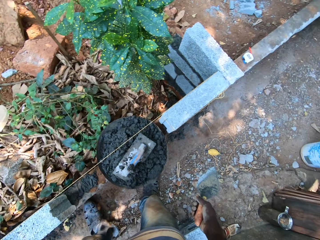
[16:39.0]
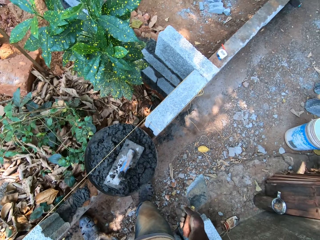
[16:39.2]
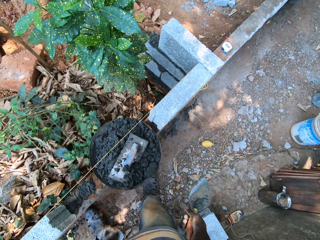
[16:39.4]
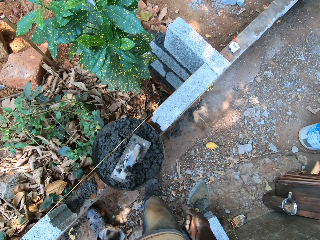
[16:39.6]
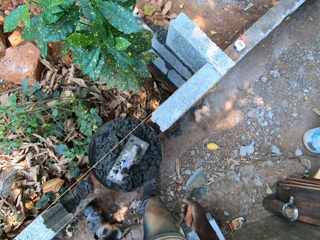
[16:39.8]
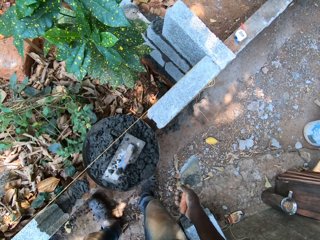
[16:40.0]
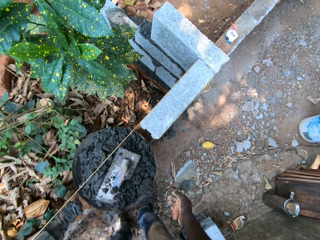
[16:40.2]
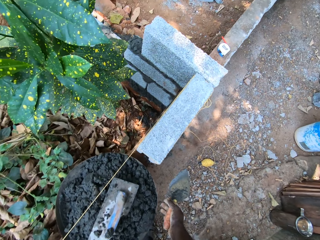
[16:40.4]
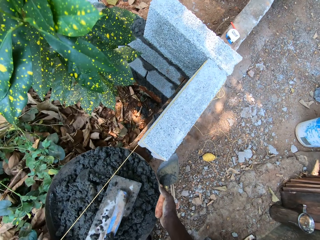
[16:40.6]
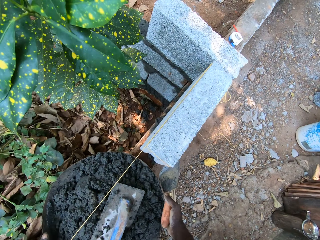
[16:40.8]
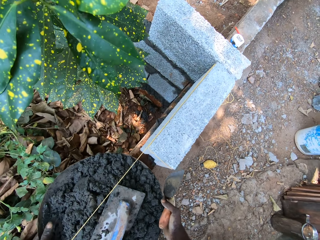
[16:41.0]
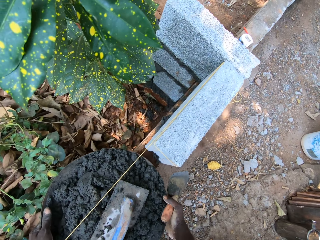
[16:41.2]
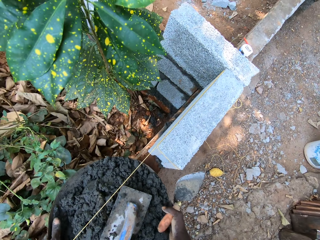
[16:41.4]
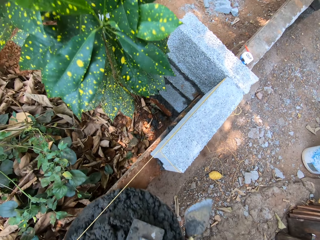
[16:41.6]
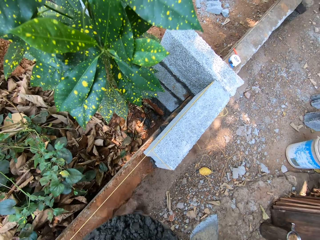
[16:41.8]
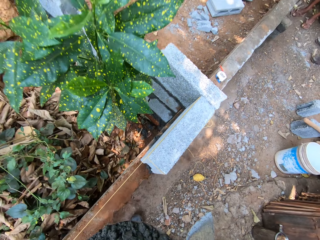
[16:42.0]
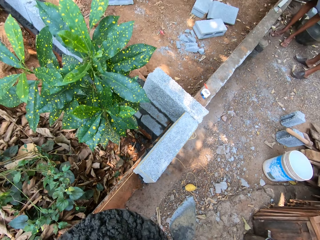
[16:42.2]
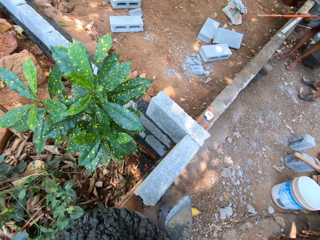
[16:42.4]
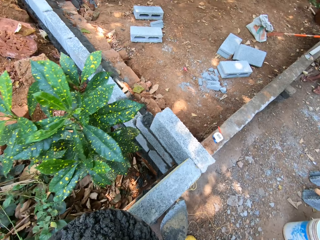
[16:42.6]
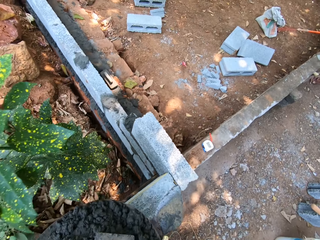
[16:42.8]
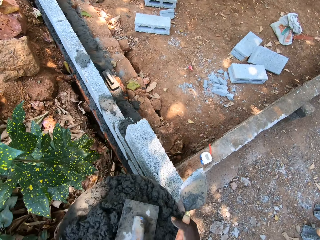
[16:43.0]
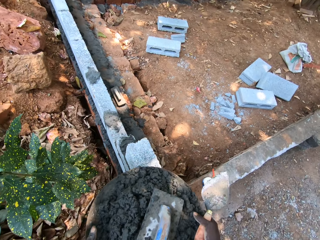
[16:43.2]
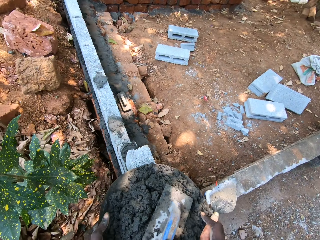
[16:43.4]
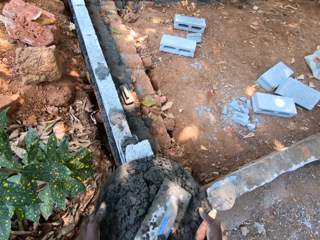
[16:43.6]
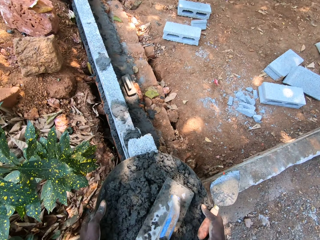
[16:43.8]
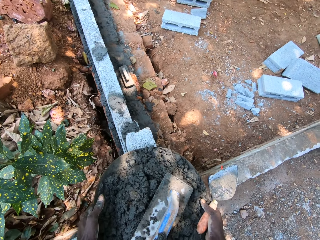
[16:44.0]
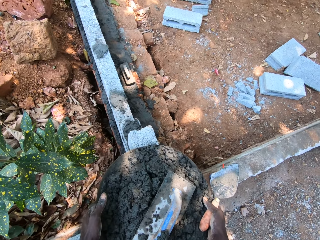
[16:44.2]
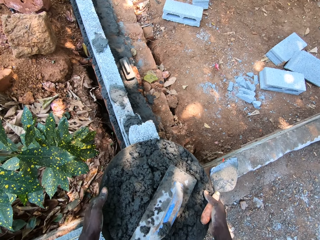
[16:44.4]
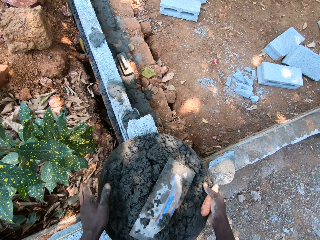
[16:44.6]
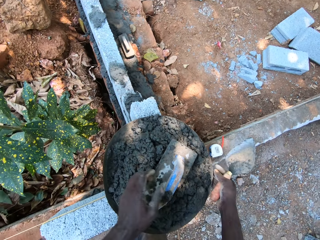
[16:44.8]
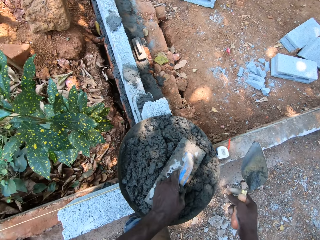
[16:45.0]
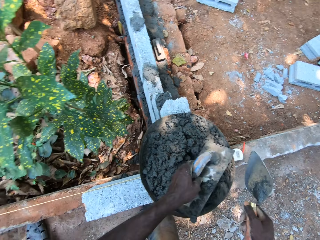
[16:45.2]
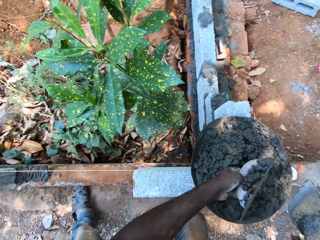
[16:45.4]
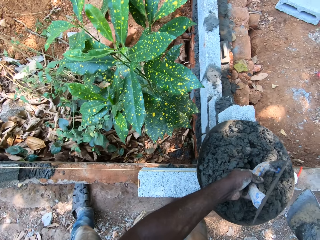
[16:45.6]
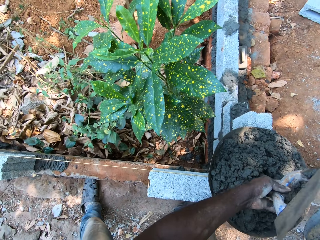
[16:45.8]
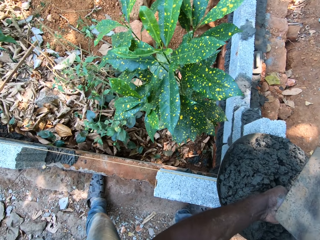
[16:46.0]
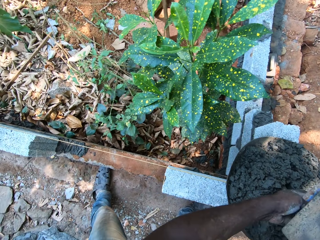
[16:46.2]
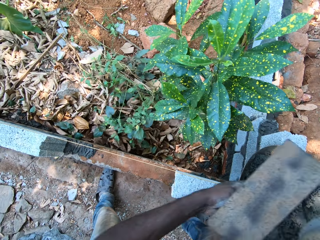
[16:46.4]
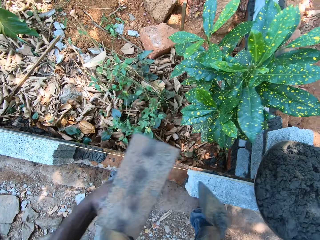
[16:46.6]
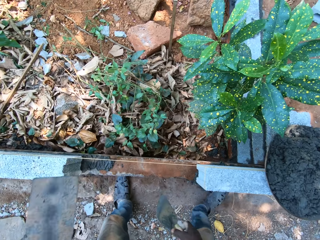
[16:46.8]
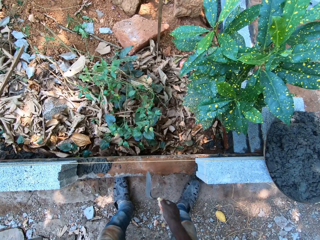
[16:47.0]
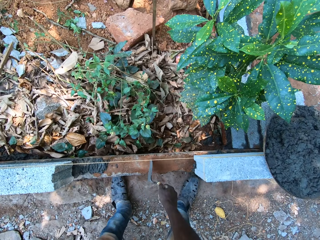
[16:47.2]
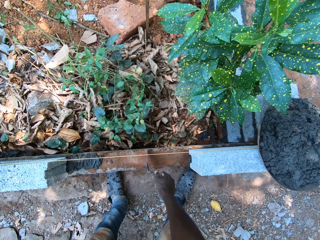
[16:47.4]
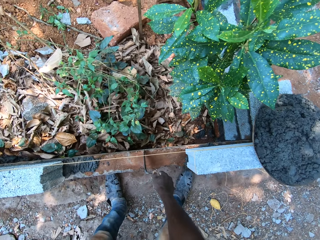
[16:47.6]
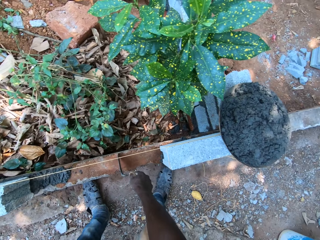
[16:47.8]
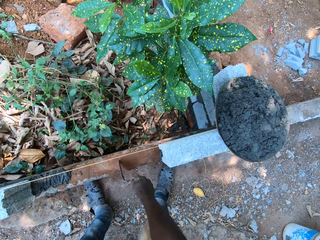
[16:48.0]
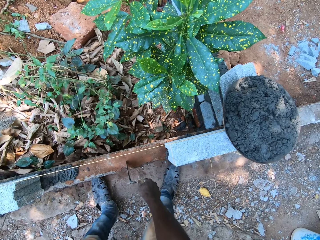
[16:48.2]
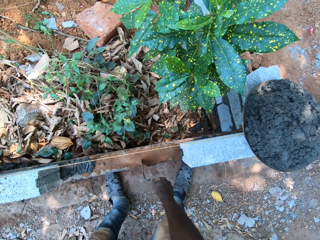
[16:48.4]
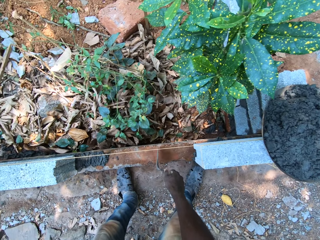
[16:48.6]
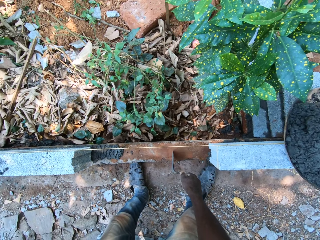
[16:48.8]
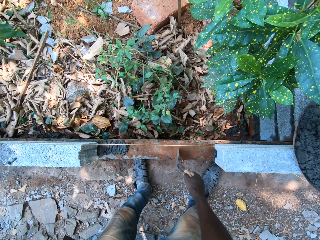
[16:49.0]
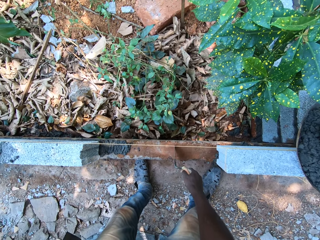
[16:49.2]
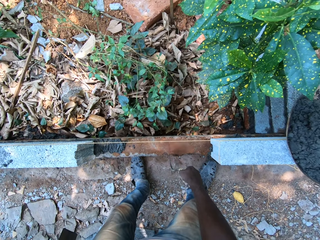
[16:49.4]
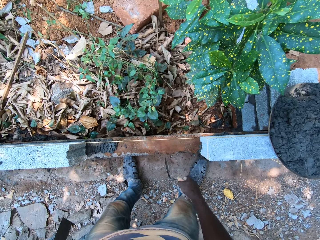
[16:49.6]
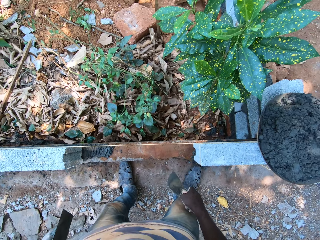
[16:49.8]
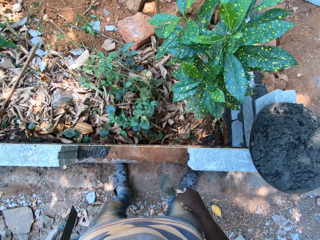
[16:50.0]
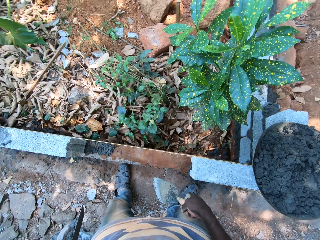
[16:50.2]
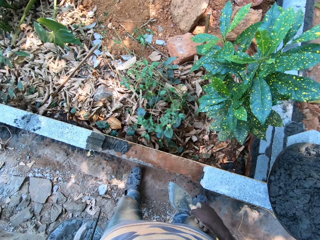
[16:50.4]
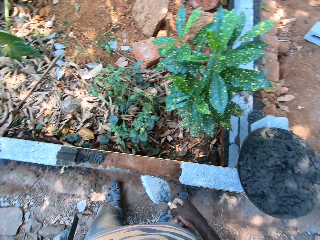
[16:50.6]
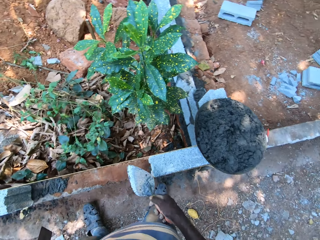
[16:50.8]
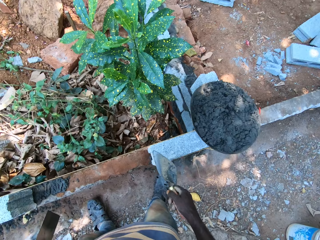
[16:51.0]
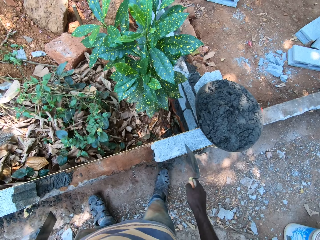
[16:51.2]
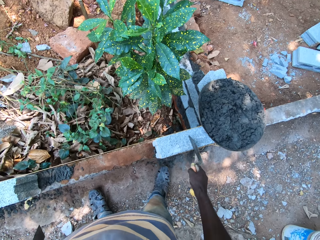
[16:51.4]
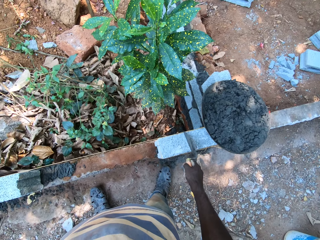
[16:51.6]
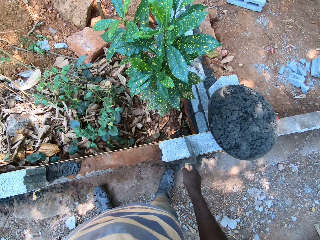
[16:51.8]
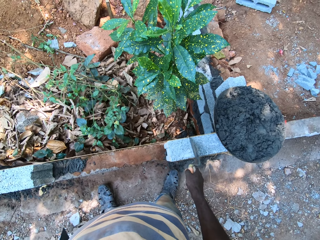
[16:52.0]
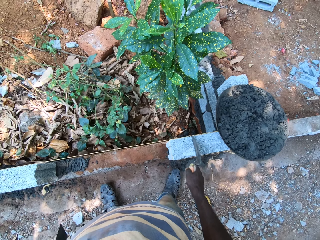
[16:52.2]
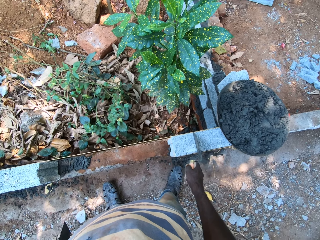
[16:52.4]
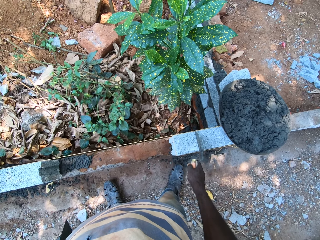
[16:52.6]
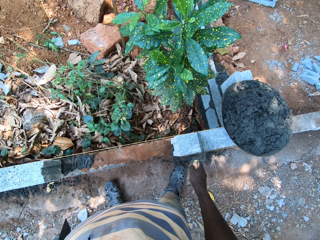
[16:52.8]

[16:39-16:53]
The camera wearer carries the pan of concrete from the metal with both hands. He drops the pan of concrete on a wall with both hands. He picks up the plastering trowel from the pan with his left hand. He marks the metal on the ground with the hand trowel in his right hand. He points the bricks with the brick trowel.

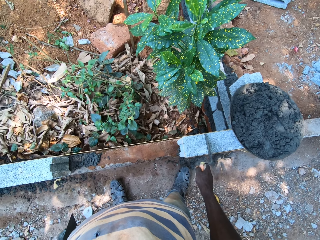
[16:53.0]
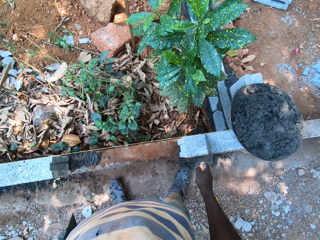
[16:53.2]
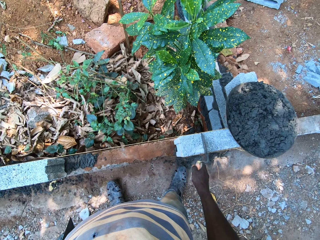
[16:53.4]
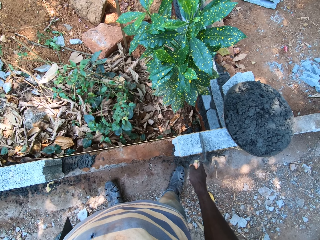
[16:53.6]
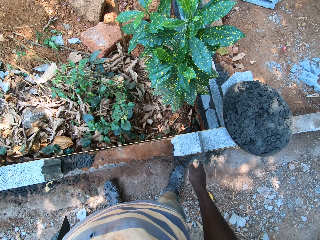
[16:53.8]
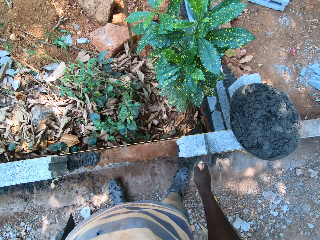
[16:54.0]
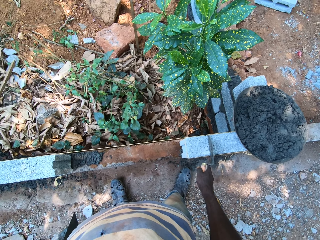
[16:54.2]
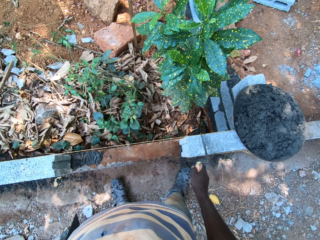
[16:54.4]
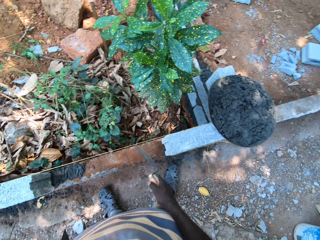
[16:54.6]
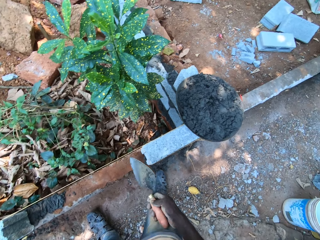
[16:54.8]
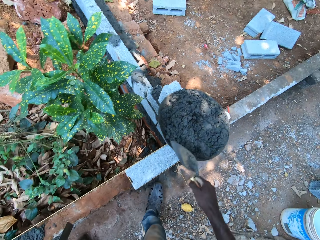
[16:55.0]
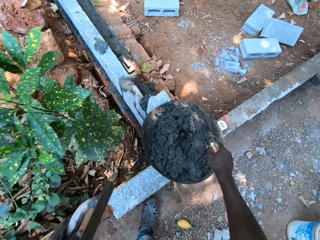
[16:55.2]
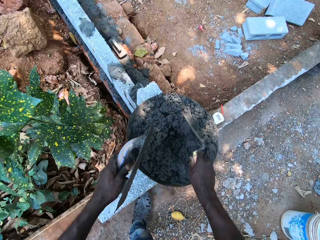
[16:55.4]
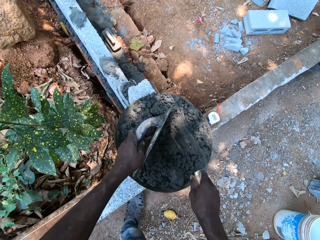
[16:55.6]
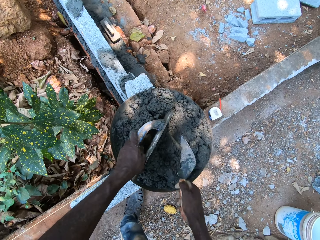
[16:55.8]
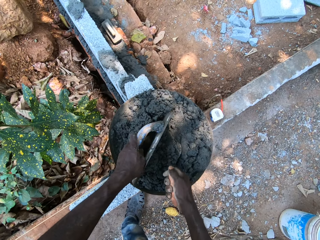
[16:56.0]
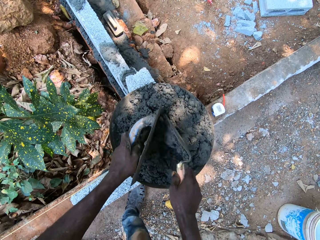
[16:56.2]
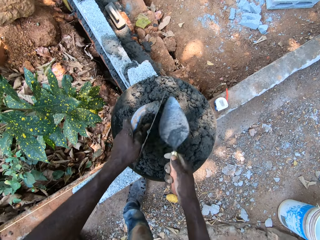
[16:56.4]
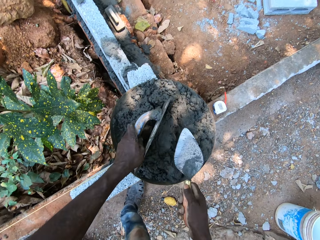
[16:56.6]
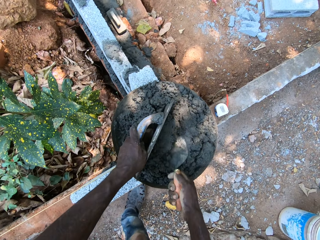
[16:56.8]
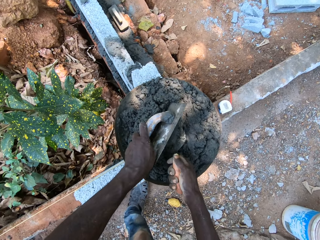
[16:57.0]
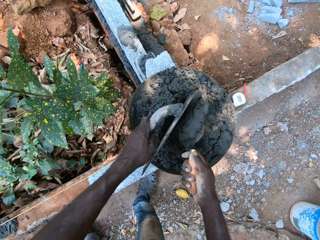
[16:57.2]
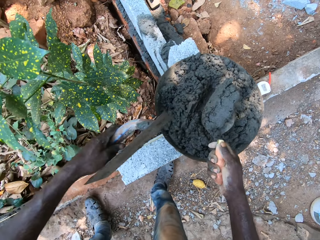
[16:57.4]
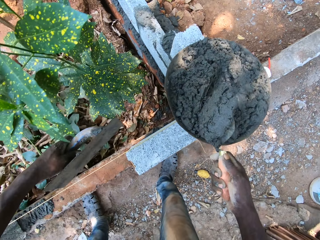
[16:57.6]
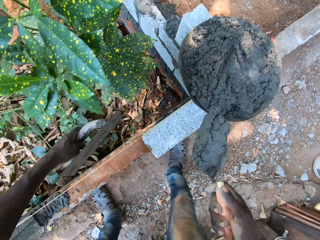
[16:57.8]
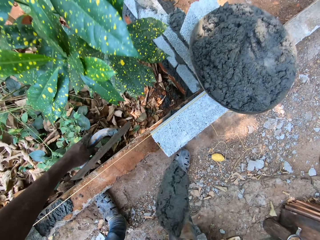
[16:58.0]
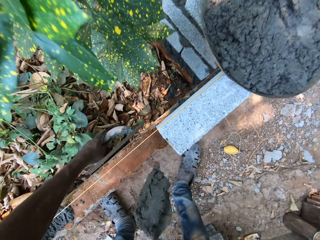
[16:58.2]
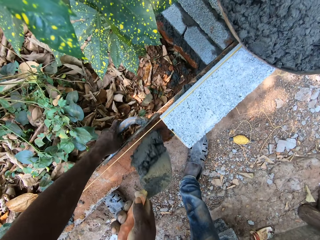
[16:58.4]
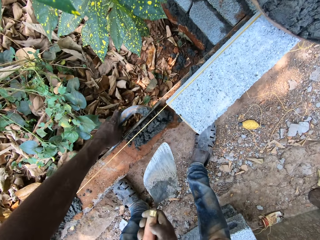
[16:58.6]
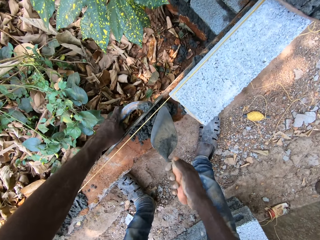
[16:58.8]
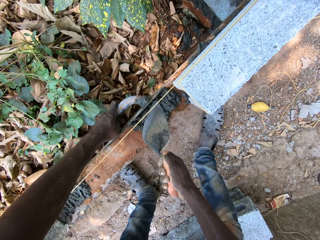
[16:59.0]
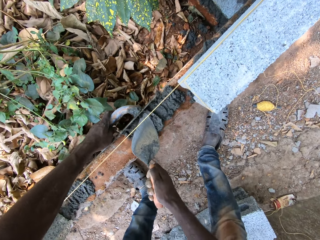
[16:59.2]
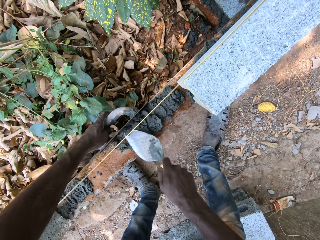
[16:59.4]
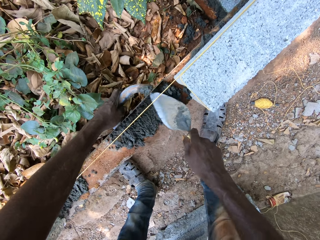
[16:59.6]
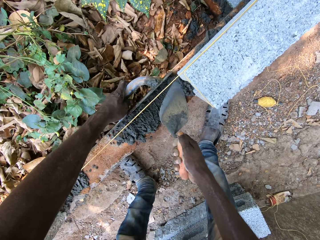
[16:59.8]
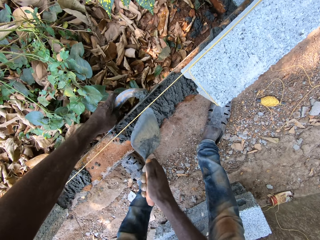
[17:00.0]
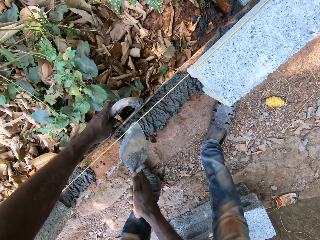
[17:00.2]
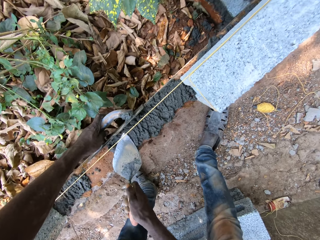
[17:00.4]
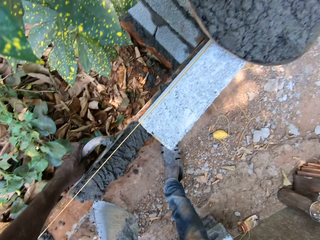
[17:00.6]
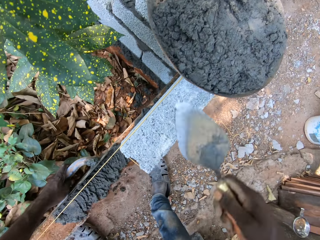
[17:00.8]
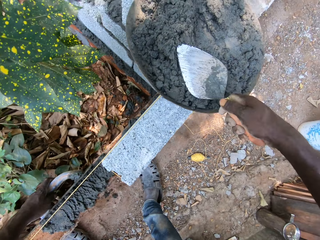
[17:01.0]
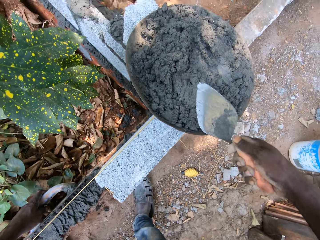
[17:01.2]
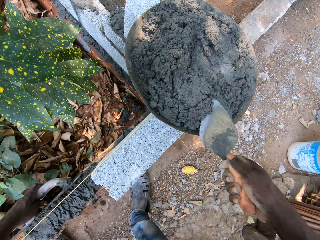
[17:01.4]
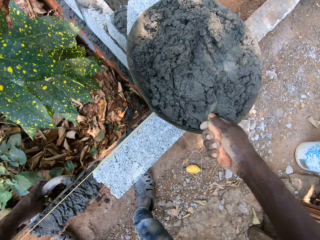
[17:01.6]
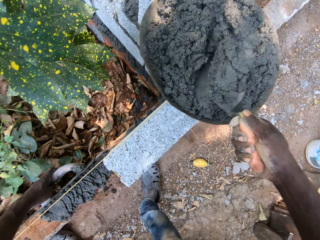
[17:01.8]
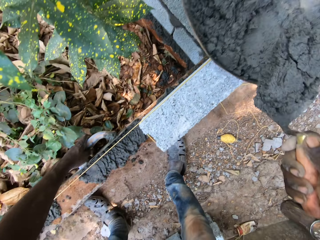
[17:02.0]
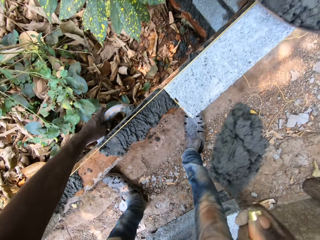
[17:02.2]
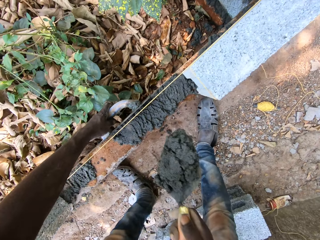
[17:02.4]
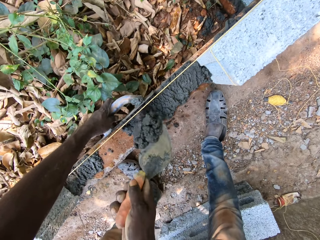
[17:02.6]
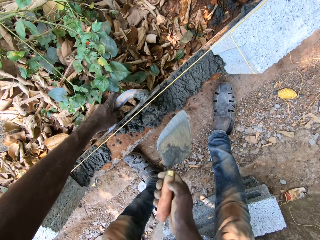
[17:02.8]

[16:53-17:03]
The camera wearer mixes the concrete in the pan with the hand trowel in his right hand. He places the plastering trowel in his left hand on the concrete in the pan. He packs some concrete from the pan with the hand trowel in his right hand. He places the plastering trowel beside the metal on the ground with his left hand. He pours the concrete on the hand trowel into the metal with his right hand. He spreads the concrete in the metal with the hand trowel in his right hand. He rubs the hand trowel against the concrete in the pan with his right hand. He packs some concrete from the pan with the hand trowel in his right hand.
